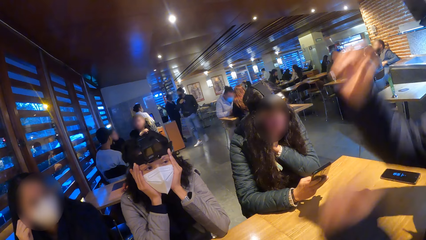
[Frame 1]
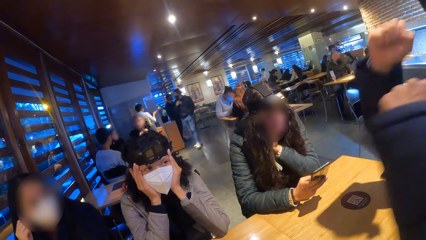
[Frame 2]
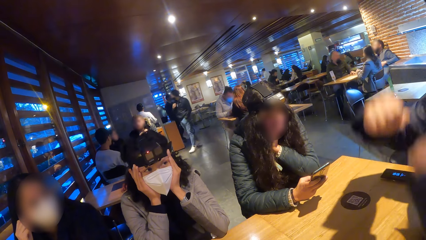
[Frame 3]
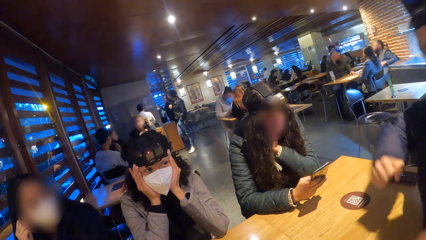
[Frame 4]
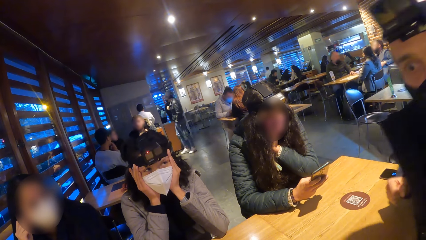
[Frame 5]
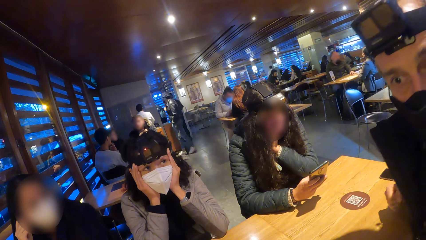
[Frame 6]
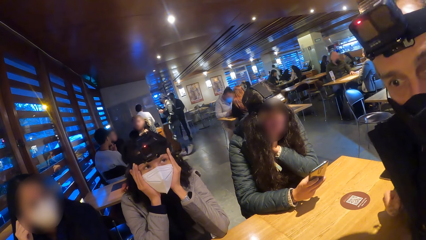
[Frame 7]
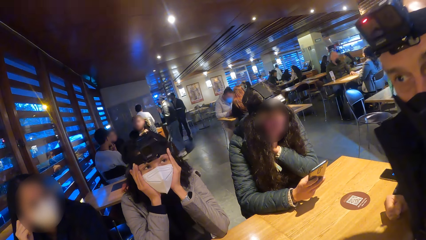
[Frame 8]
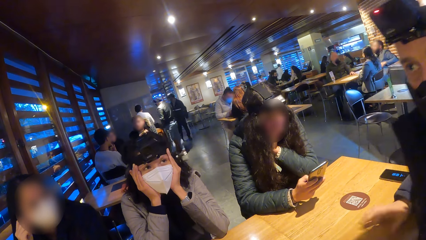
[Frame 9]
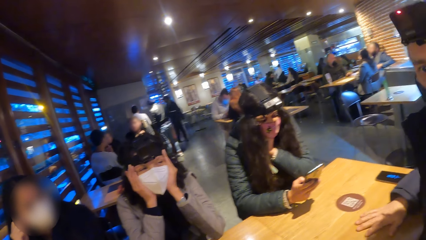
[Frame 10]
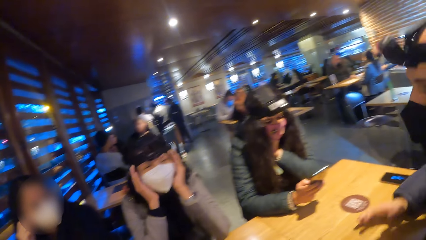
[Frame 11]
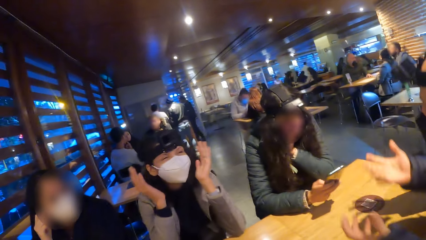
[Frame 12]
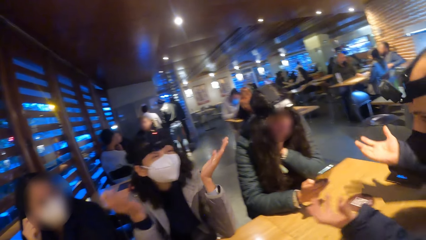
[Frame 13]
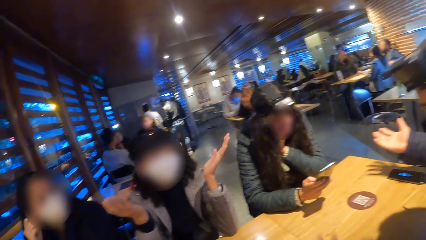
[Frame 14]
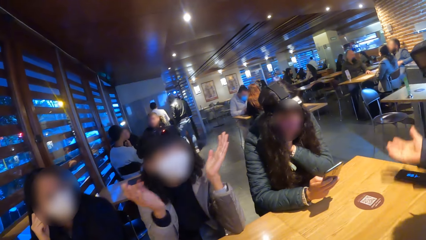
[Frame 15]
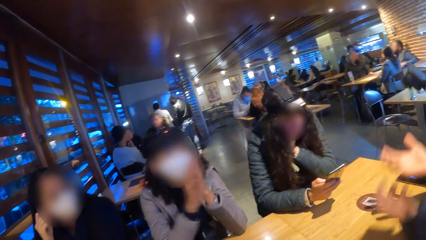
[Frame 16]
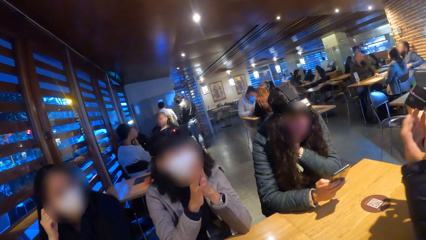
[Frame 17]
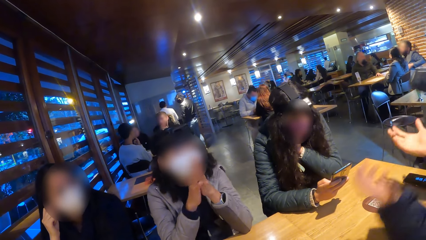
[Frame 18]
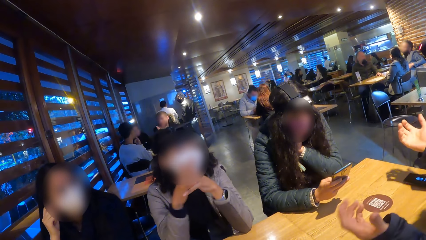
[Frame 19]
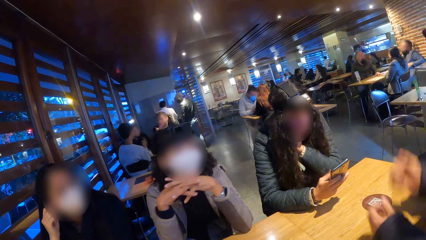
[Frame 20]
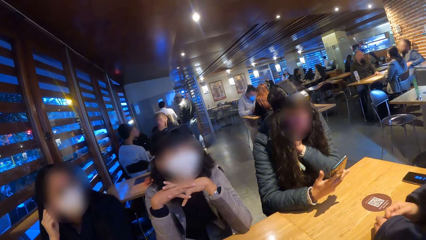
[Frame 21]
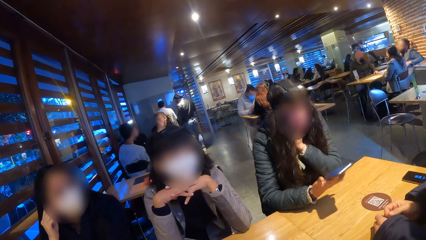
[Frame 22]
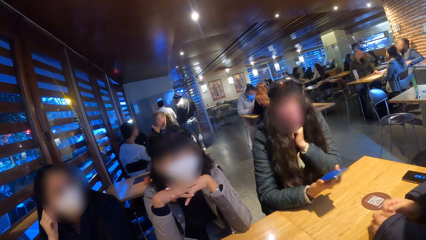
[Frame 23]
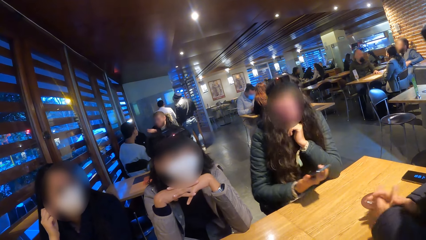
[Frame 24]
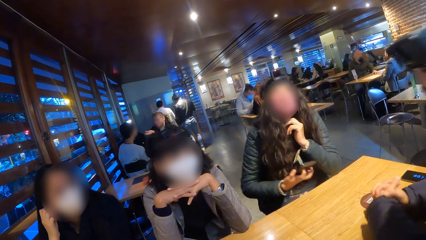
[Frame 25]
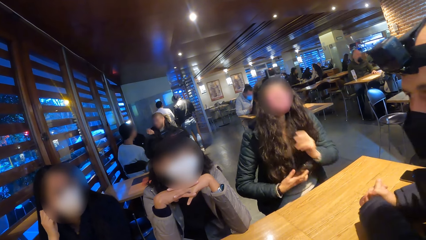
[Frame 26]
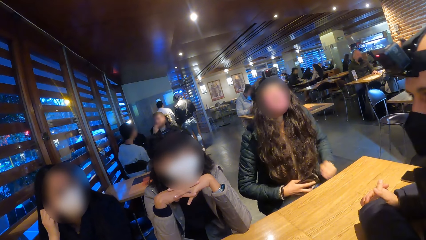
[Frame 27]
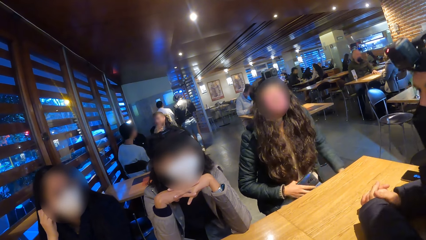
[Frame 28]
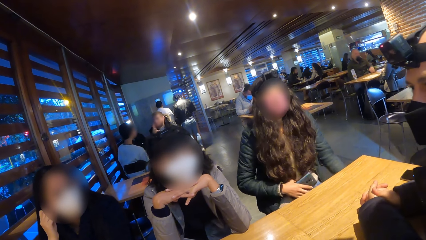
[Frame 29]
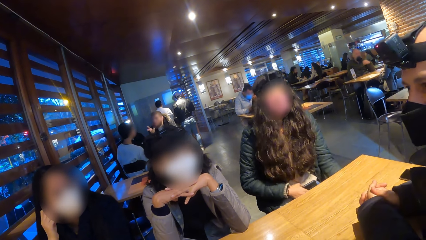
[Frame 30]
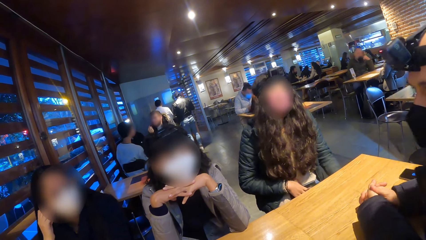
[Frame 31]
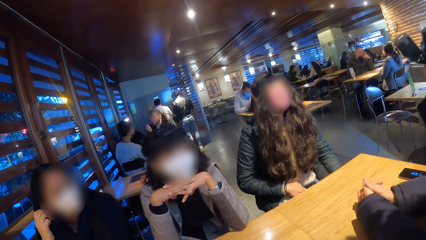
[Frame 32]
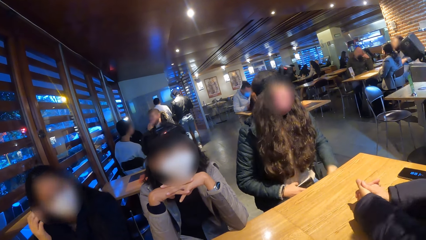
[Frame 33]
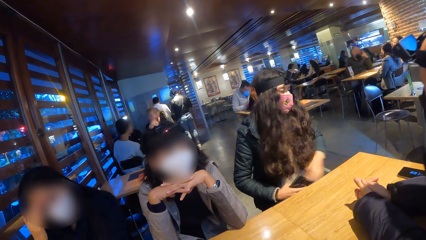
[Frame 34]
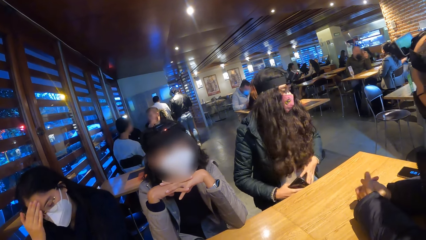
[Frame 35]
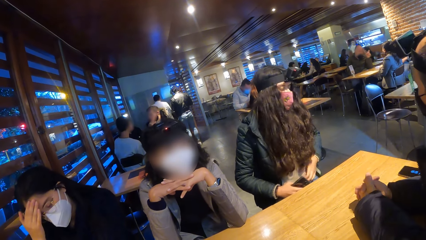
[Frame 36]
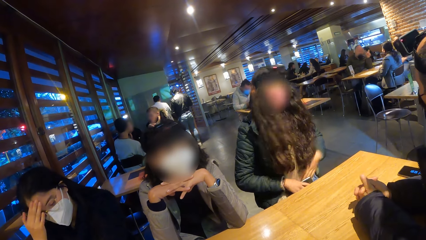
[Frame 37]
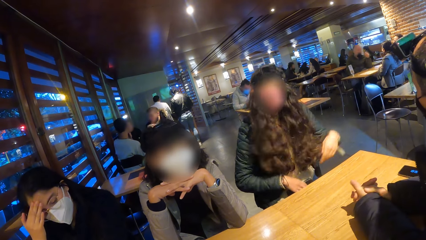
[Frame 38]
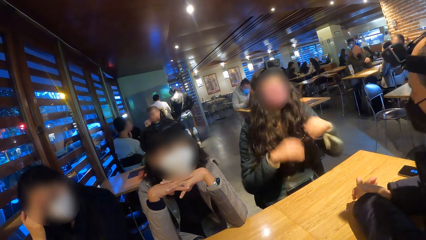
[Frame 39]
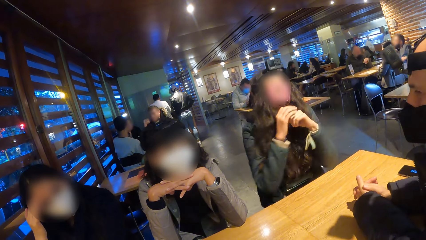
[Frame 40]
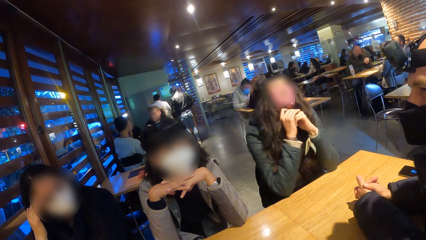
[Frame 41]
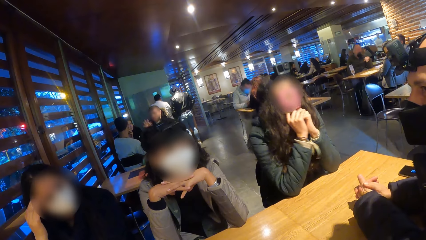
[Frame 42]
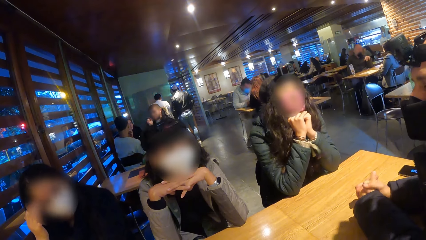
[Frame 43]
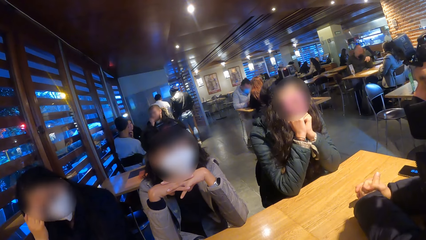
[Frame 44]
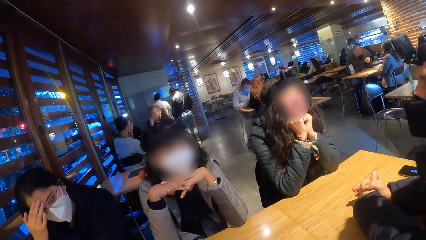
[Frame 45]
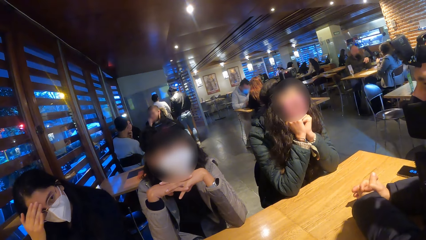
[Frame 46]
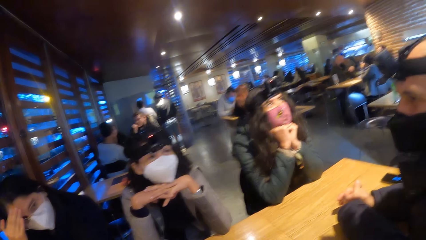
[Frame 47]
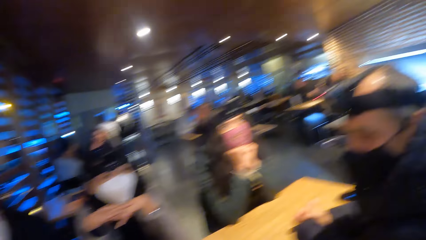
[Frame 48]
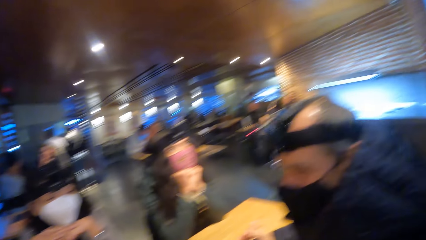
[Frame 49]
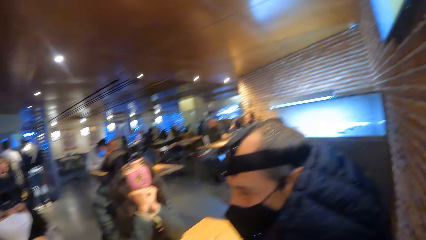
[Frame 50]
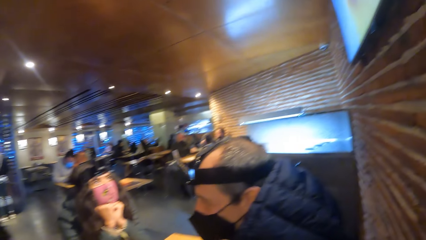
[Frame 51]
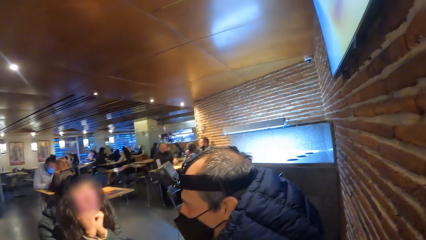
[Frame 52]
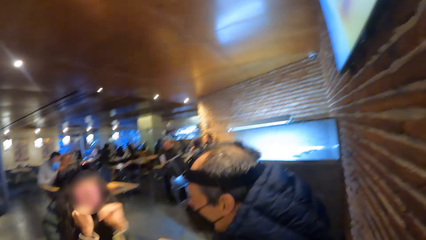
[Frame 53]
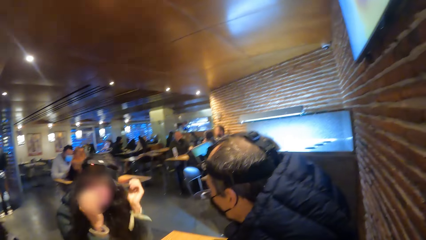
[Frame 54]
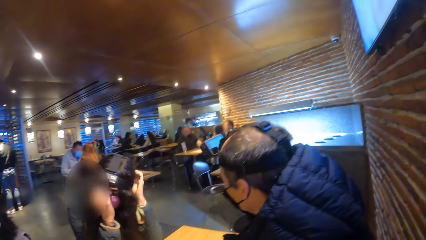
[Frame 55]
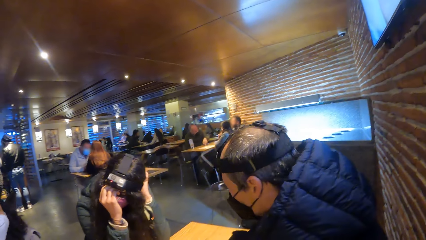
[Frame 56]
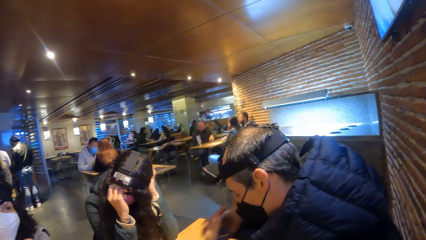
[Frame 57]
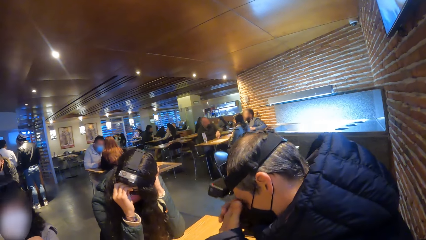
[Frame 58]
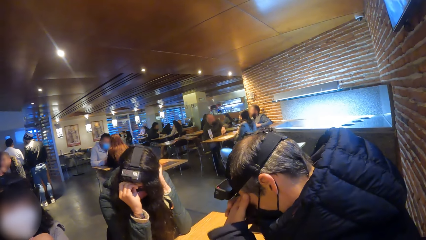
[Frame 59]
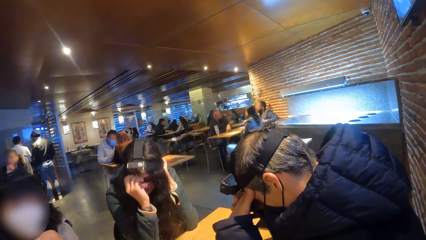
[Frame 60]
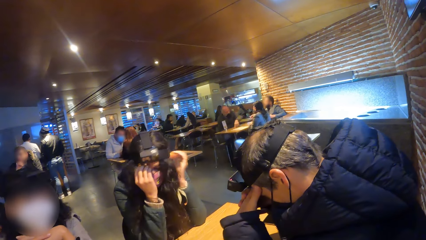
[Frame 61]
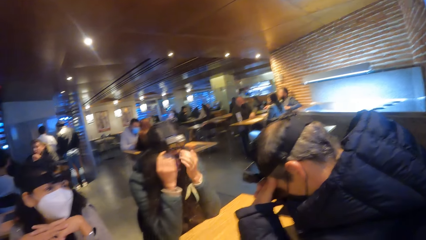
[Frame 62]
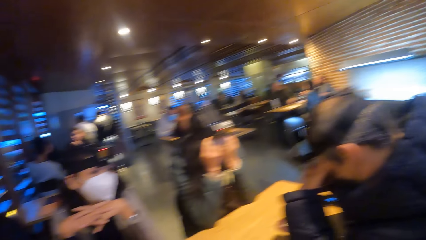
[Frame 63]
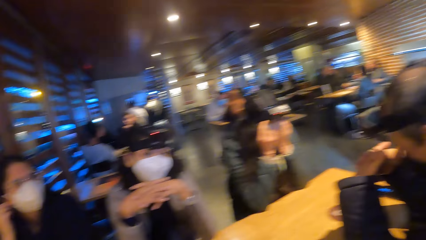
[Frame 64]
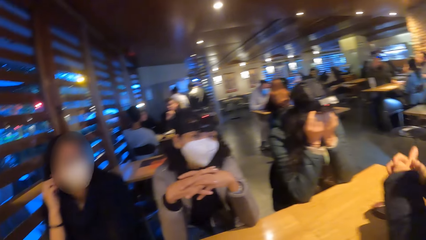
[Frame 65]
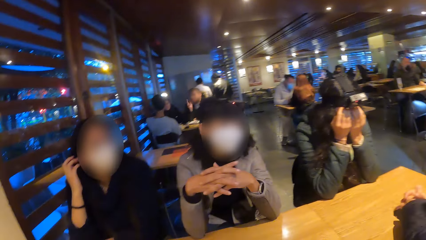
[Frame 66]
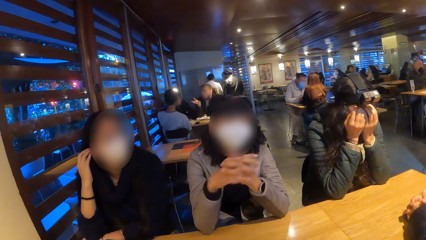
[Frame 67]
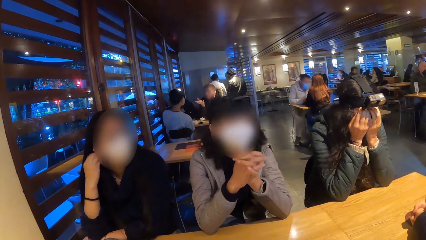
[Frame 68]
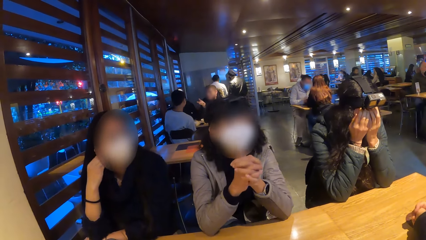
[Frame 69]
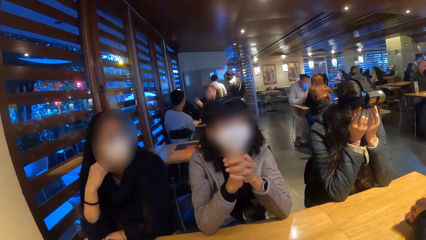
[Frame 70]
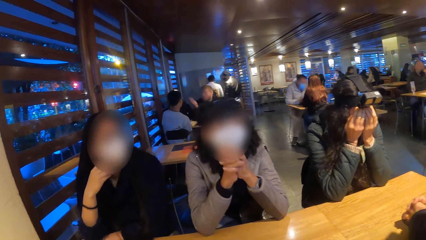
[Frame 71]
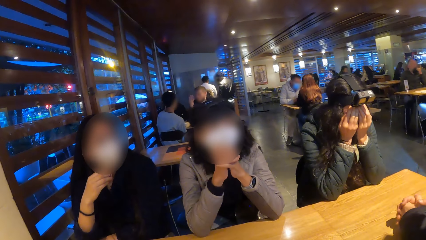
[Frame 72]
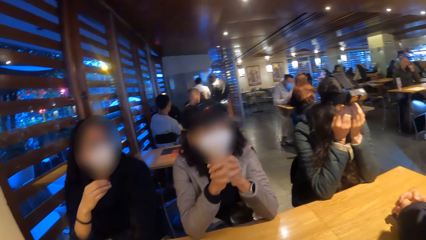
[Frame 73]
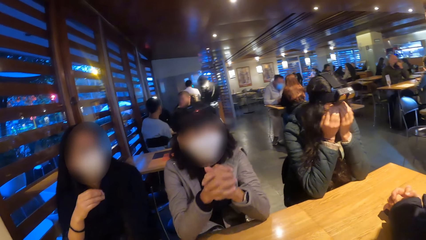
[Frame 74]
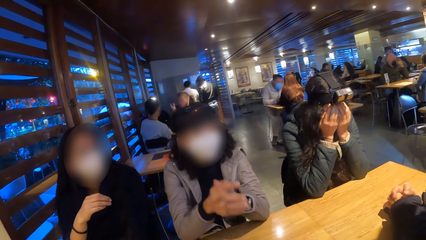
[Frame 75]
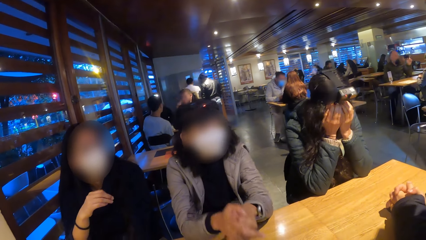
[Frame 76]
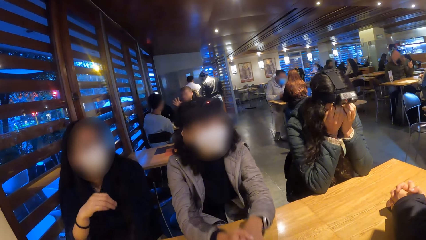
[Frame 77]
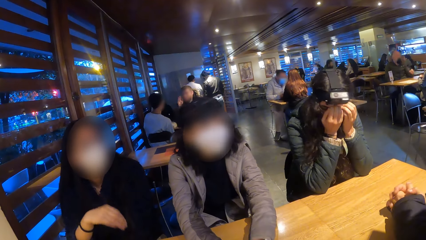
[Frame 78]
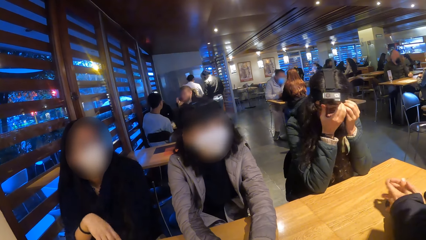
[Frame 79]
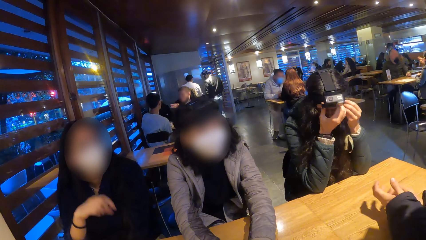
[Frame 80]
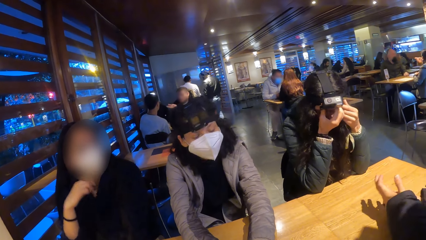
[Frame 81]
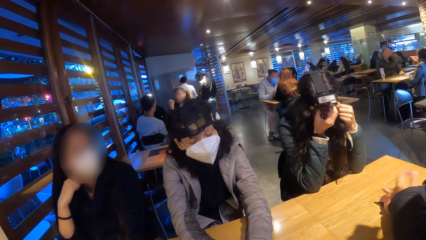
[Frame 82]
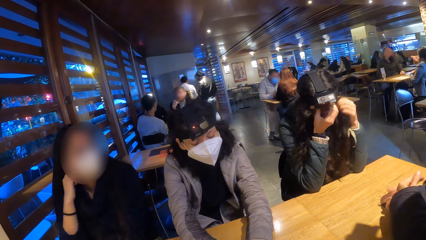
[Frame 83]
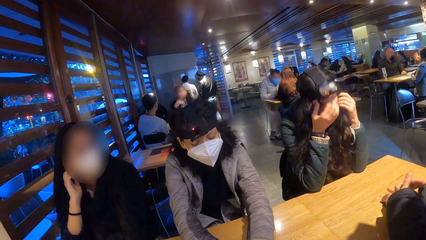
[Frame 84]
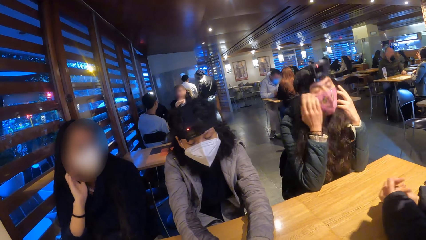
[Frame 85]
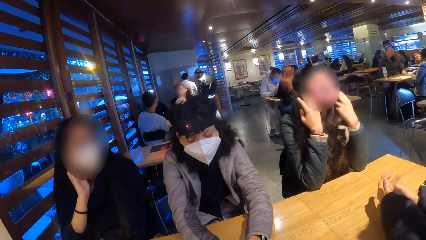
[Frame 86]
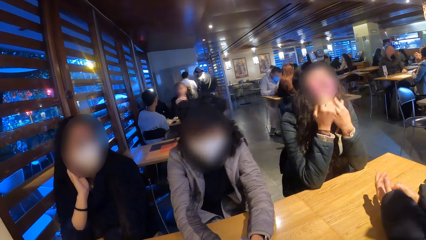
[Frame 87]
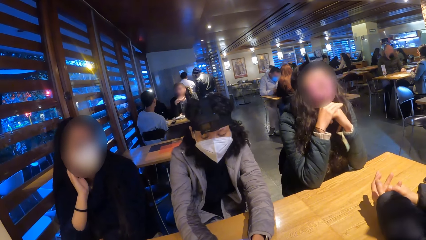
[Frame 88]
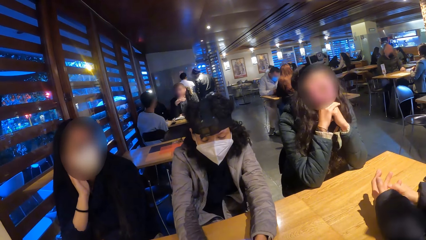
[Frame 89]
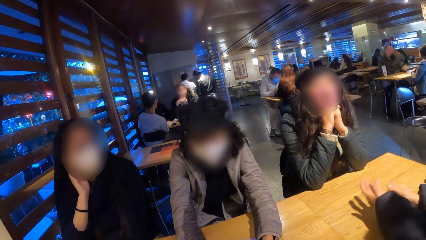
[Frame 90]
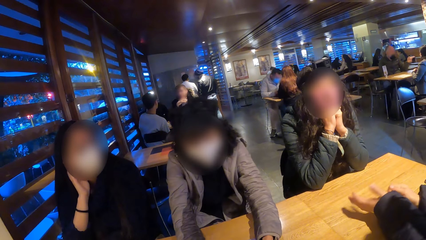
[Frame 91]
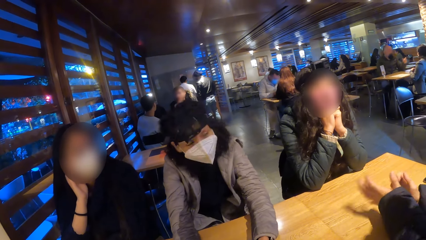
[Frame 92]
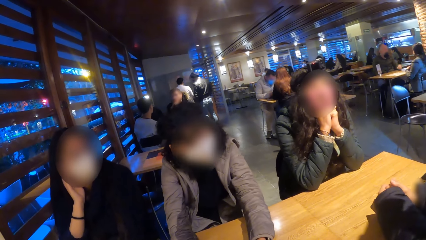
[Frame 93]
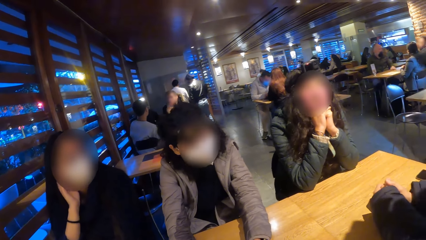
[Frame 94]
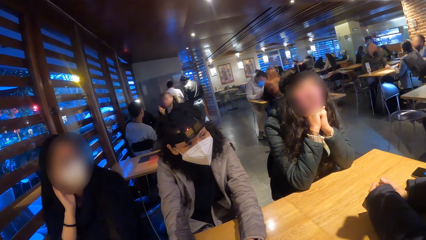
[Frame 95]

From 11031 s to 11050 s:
A woman removes both hands from her face. She claps both hands together. Another woman removes her right hand from the table. A third woman touches her face with her right hand. The second woman drops the phone on her lap with her right hand. She places both elbows on the table. The camera wearer turns toward a man and the second woman. The second woman adjusts her camera with both hands. The man touches his face with both hands. The second woman touches her face with both hands. The camera wearer turns towards the first woman and the third woman. The third woman removes her right hand from her face. The first woman places both hands on the table. The third woman touches her face with her right hand. The man moves both hands on the table.
